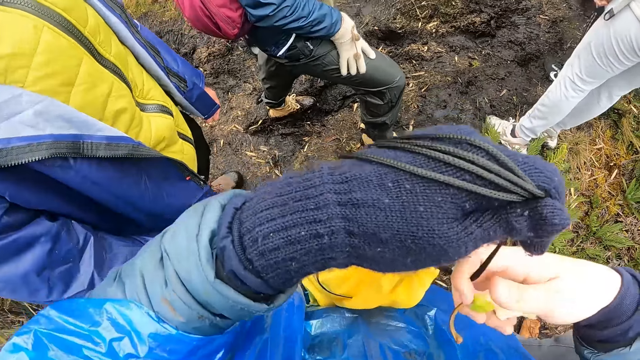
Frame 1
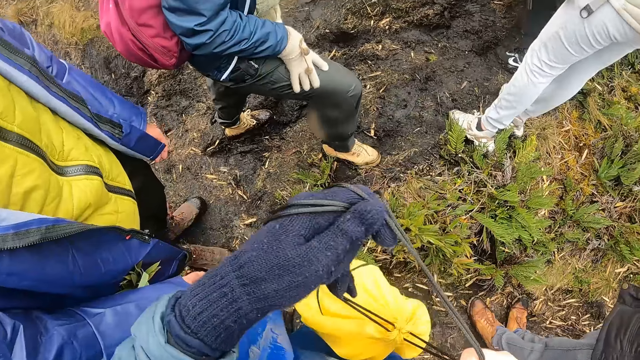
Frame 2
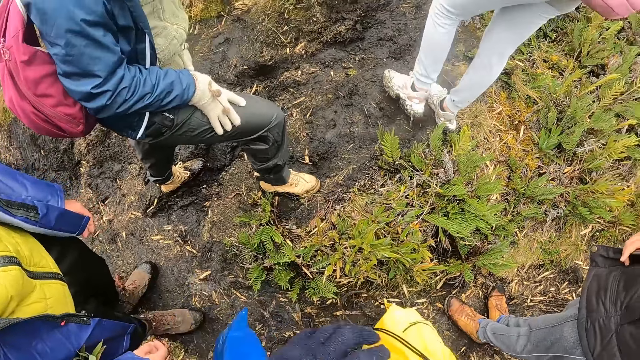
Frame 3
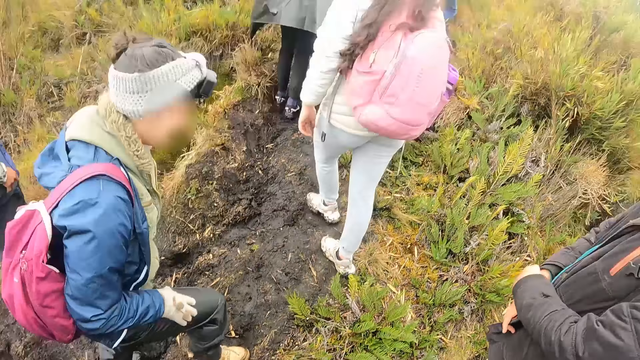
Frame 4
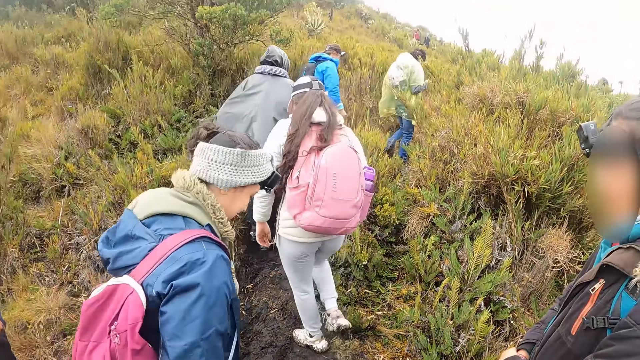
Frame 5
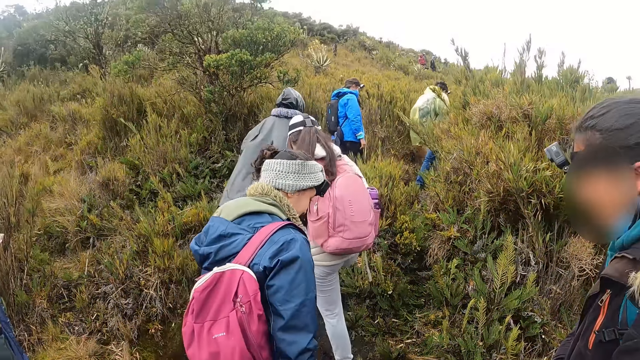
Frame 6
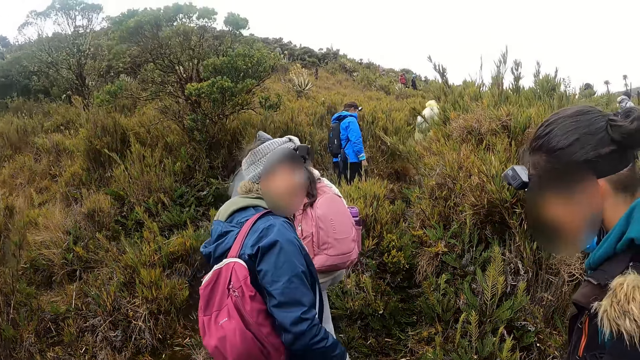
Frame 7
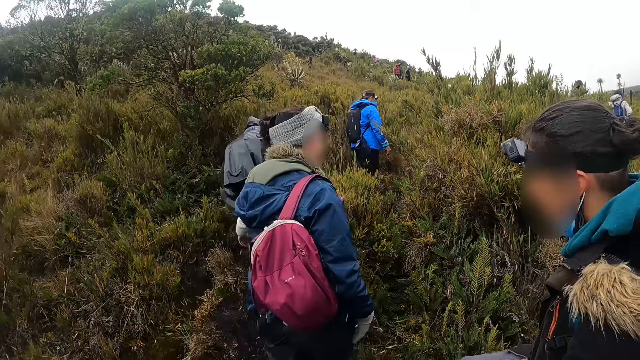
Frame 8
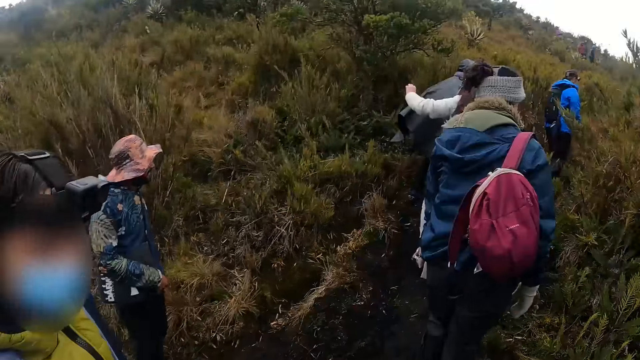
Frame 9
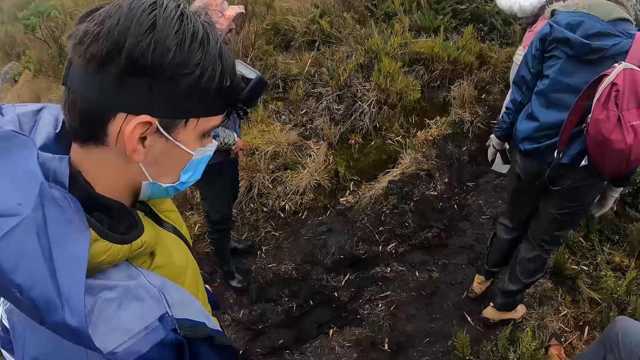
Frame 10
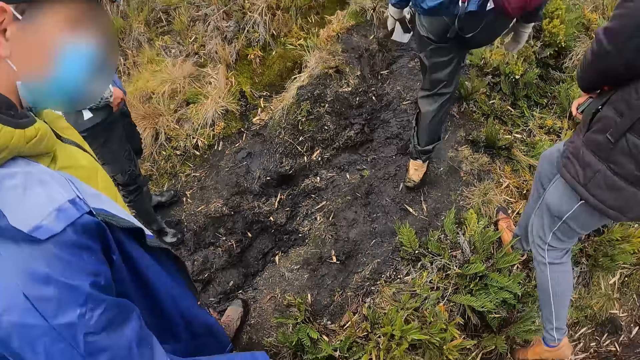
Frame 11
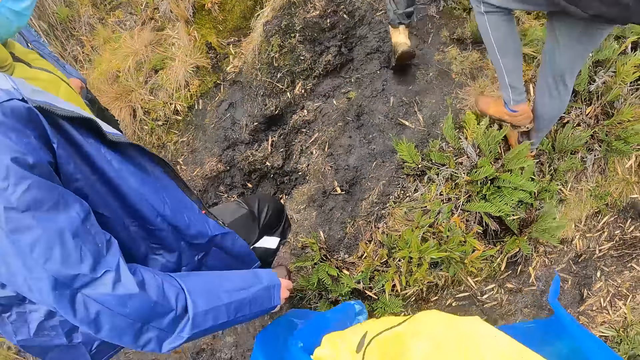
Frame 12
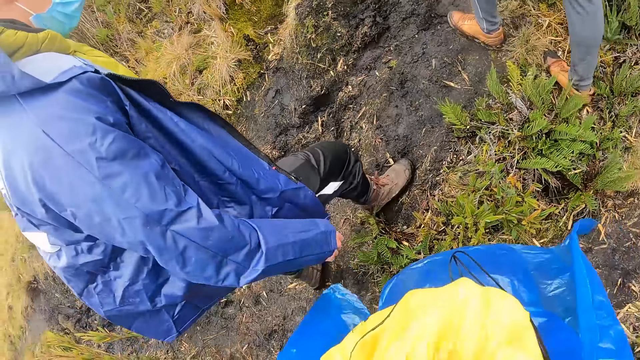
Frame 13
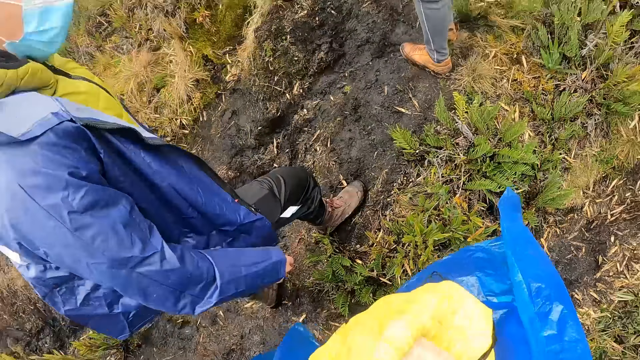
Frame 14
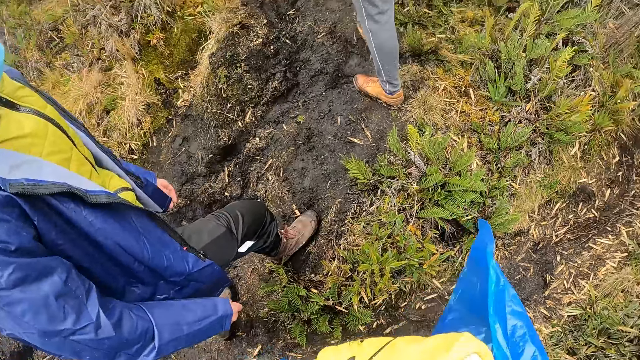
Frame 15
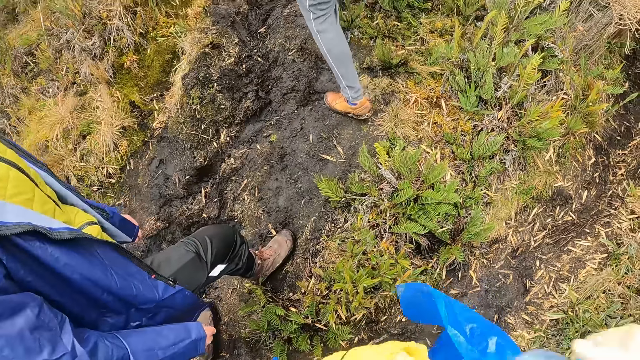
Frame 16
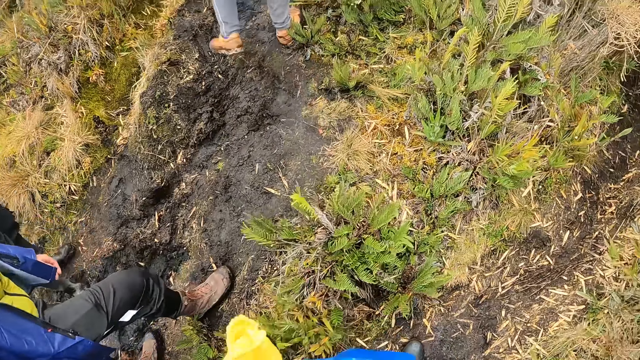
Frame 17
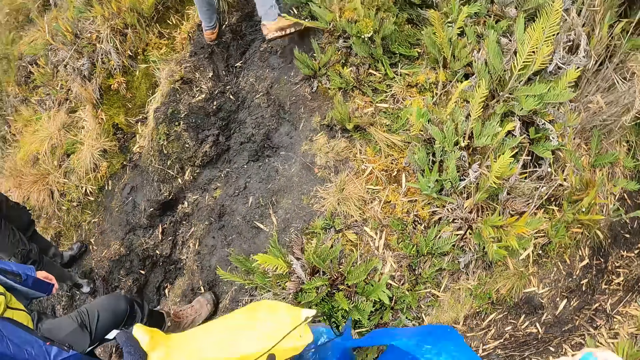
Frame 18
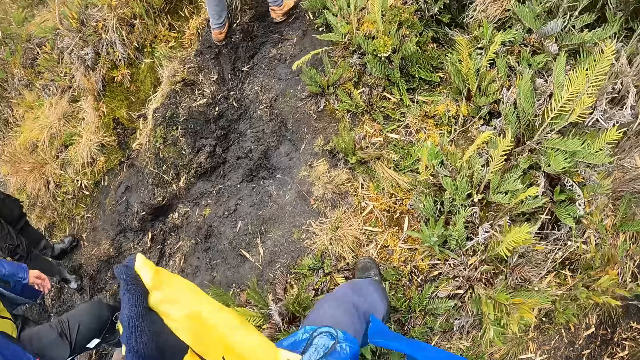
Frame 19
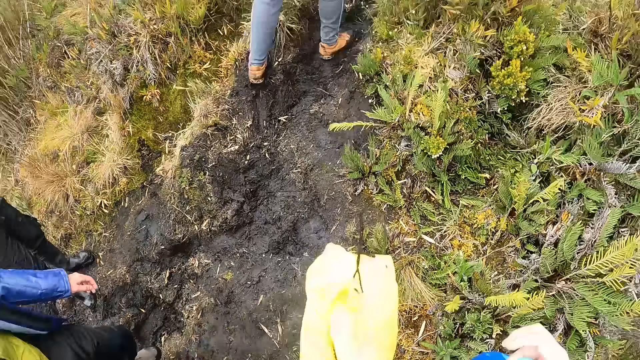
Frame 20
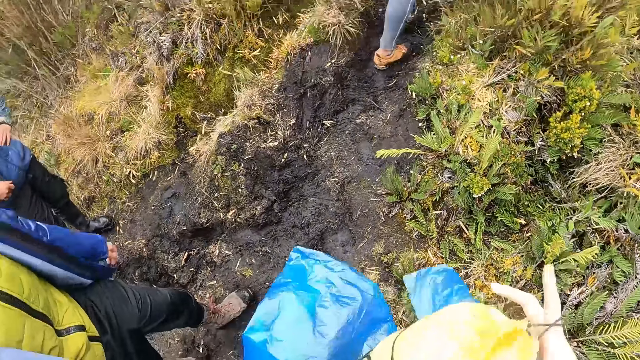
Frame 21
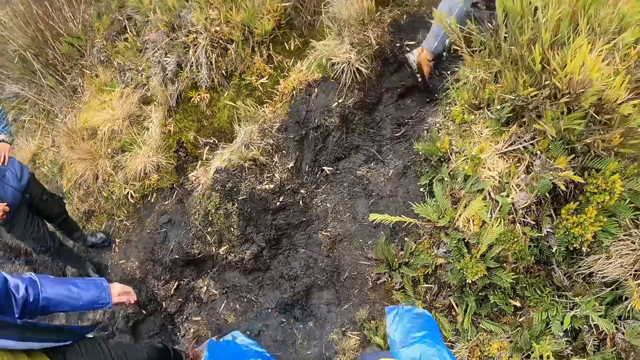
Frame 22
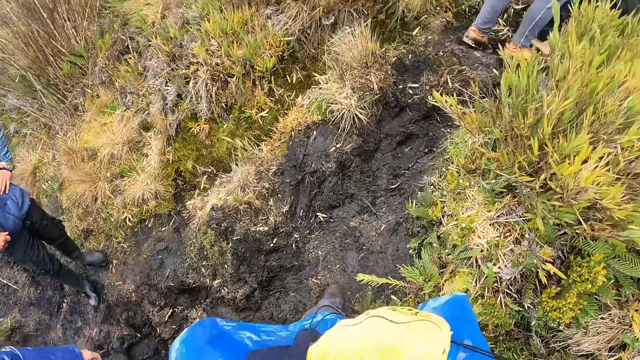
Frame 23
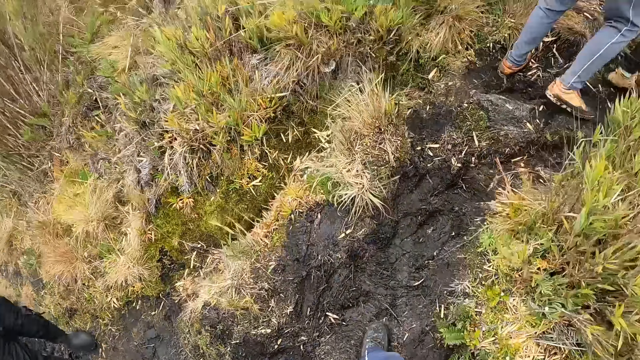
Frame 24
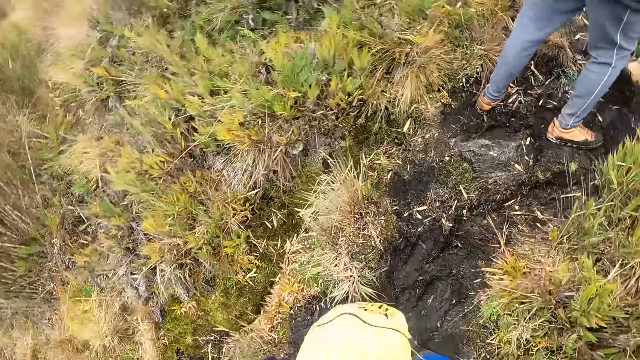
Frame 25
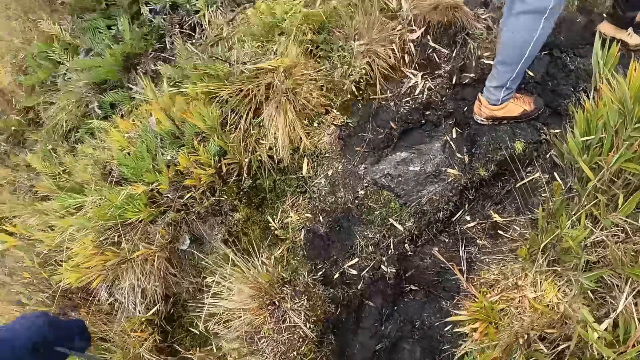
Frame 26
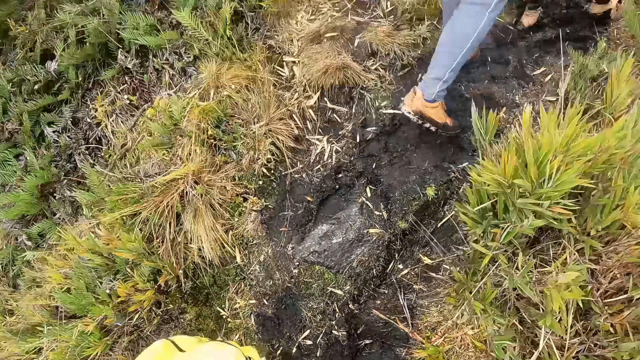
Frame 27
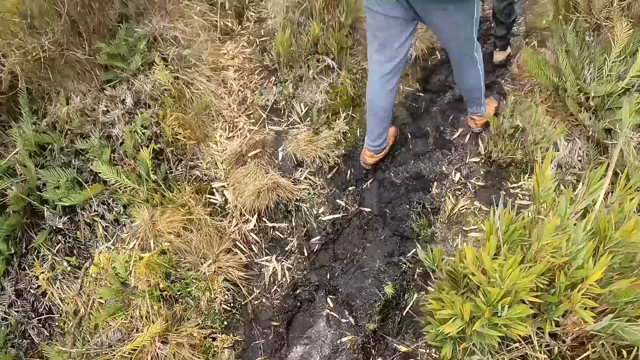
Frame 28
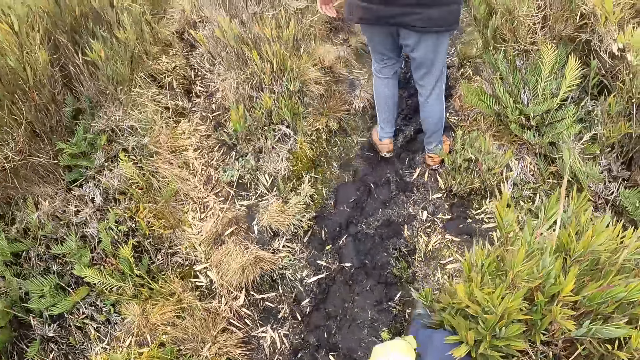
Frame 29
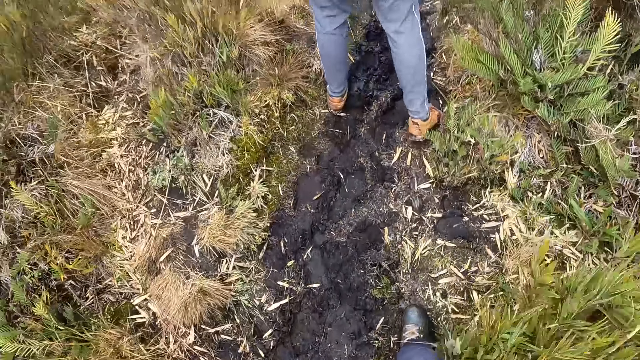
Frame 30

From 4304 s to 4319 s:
The woman climbs up the hill. The camera wearer walks on the grassland. He climbs up the hill with the man. He passes the bag to his right hand. He walks on the grassland.

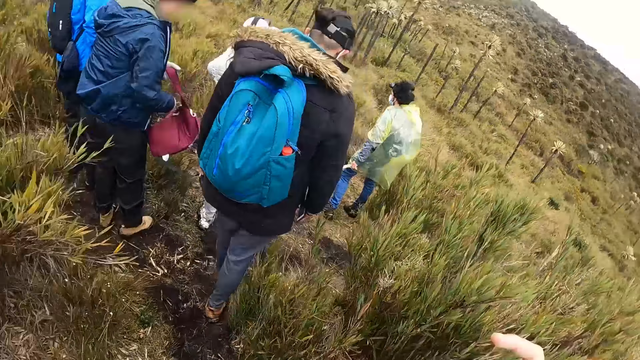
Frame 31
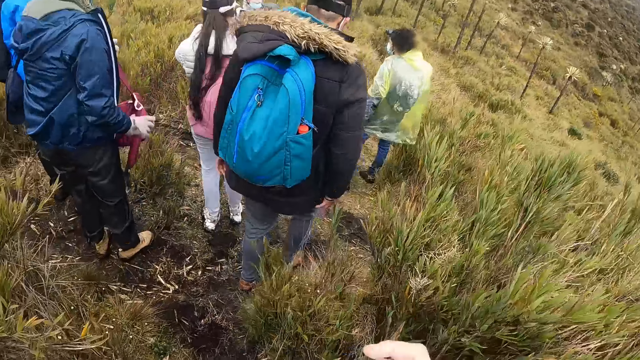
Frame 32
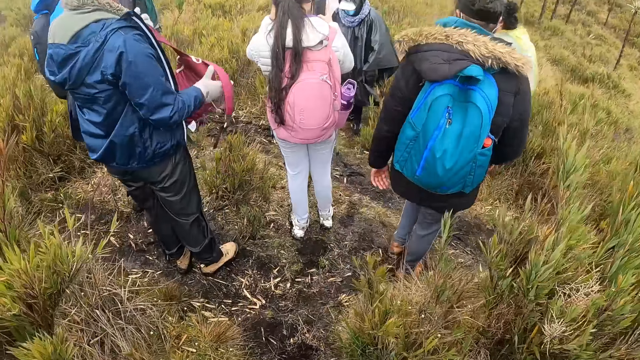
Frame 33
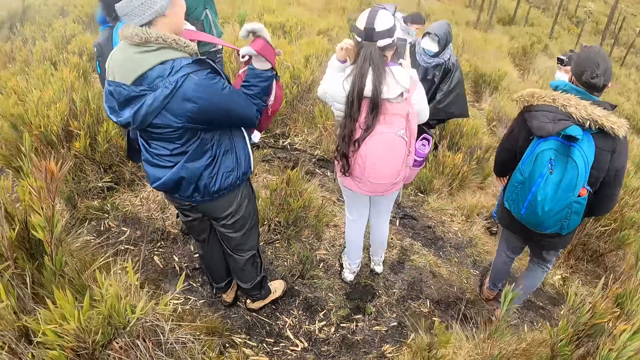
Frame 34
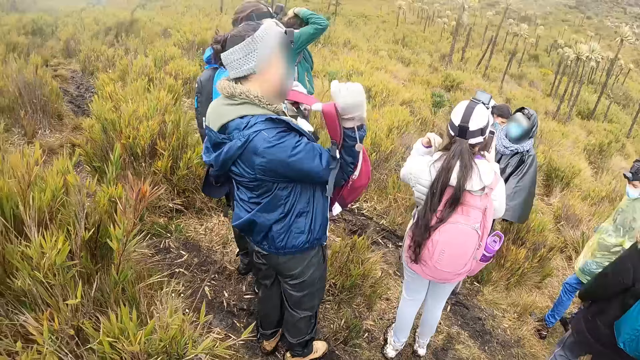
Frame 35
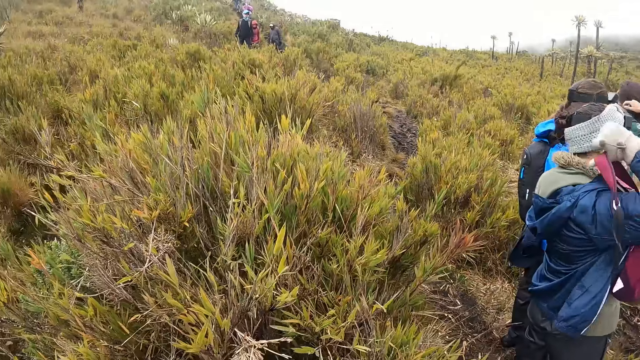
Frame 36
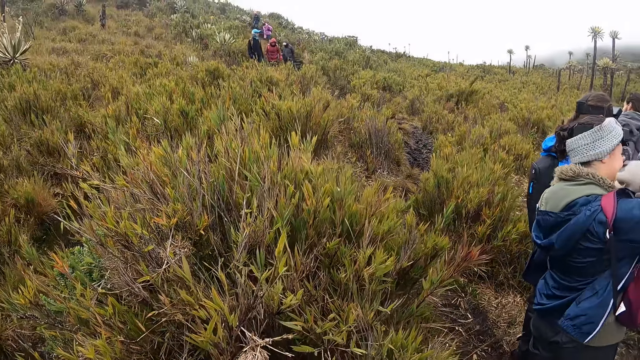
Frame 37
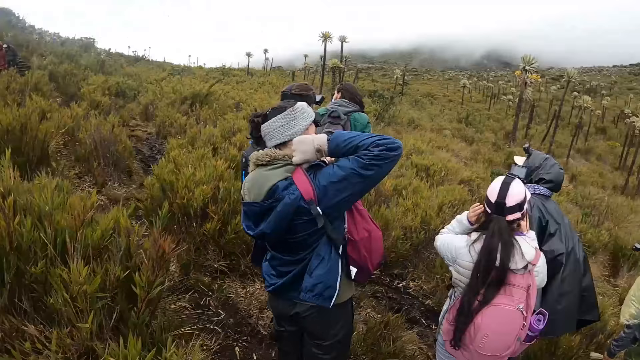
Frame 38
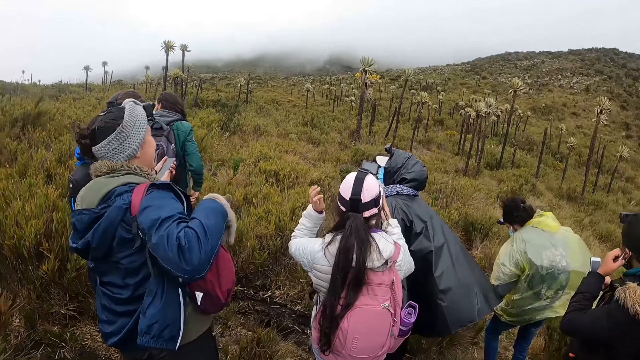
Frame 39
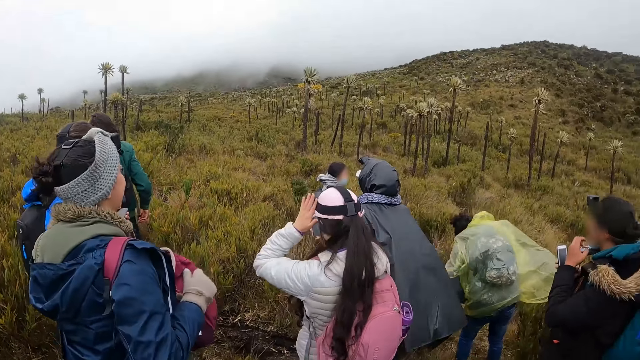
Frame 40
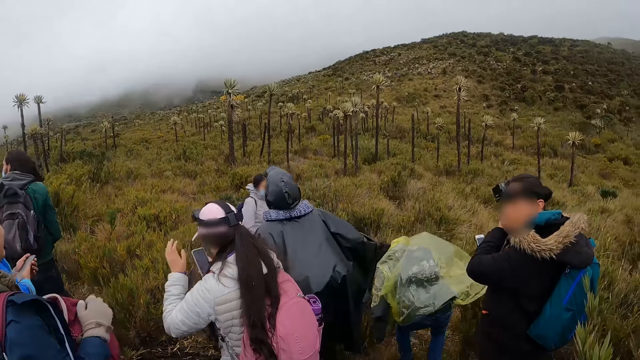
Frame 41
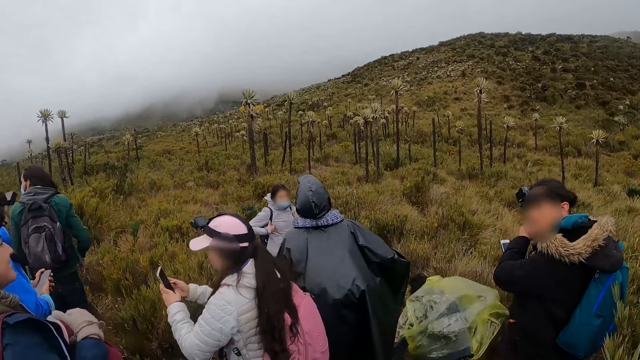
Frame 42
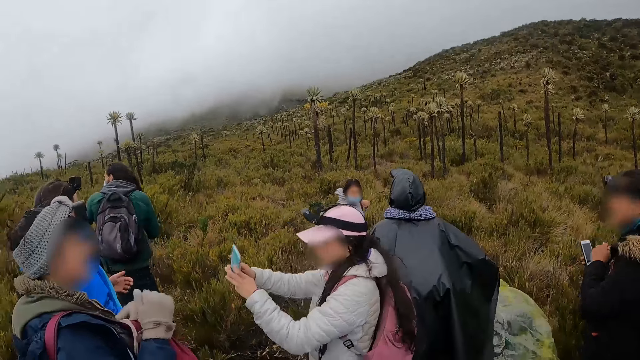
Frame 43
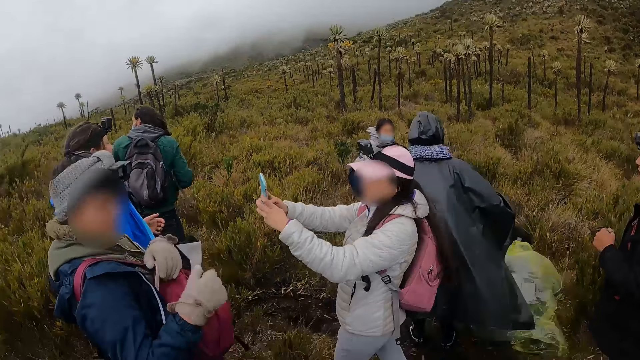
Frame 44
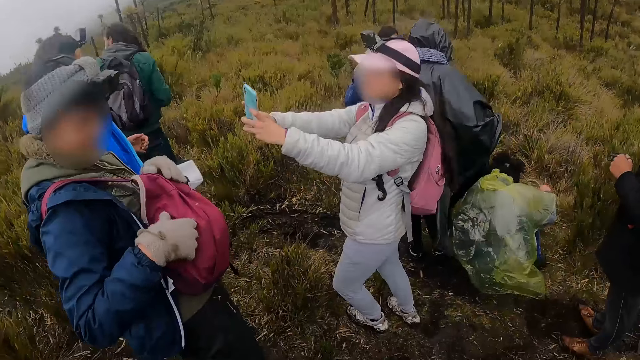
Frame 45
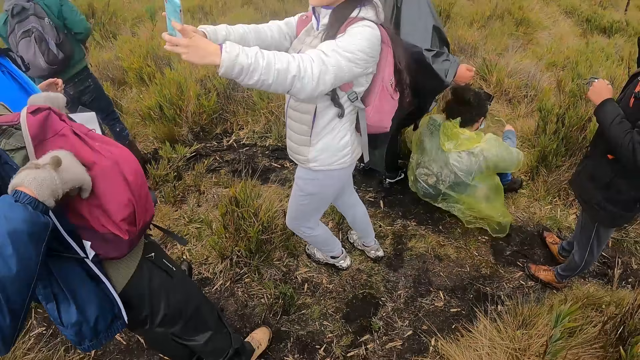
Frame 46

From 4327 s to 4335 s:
A woman operates a phone in her right hand. The camera wearer looks around. The woman operates the phone with both hands. A person takes a photo.
